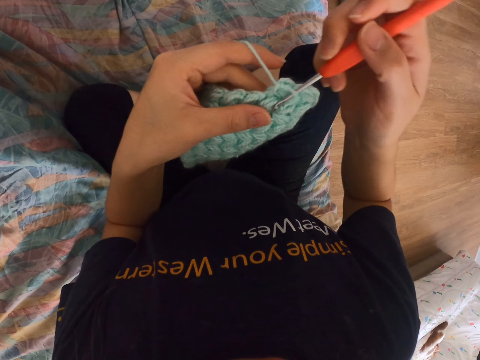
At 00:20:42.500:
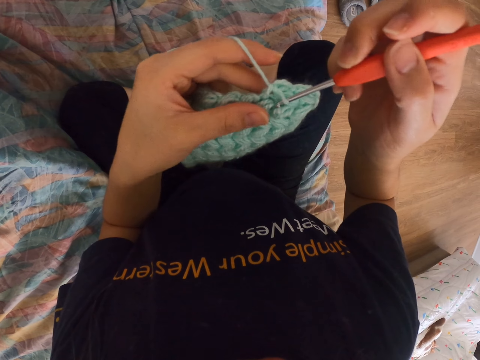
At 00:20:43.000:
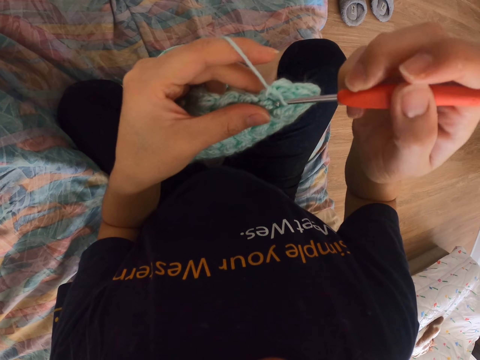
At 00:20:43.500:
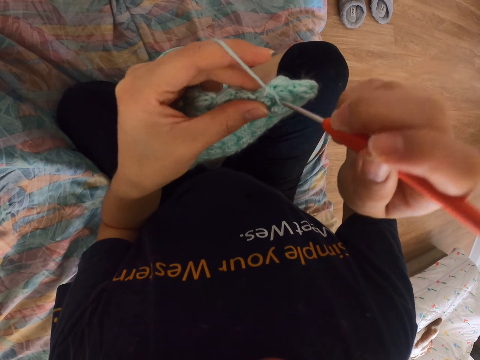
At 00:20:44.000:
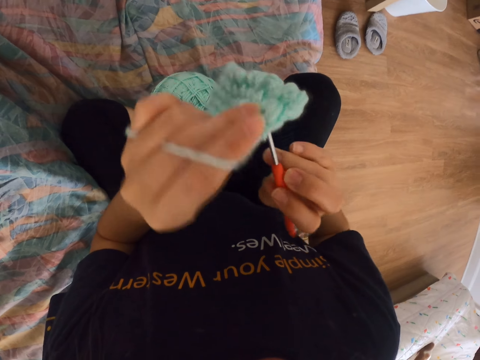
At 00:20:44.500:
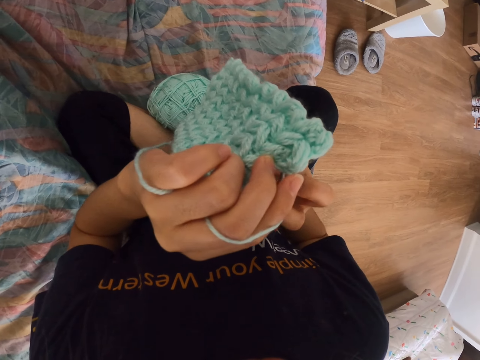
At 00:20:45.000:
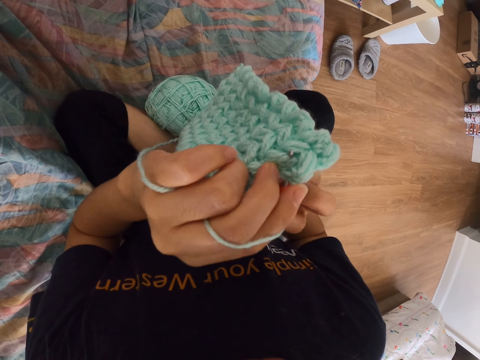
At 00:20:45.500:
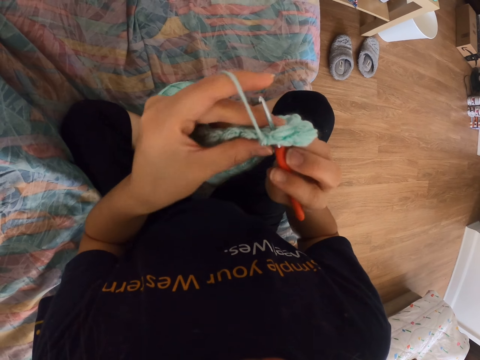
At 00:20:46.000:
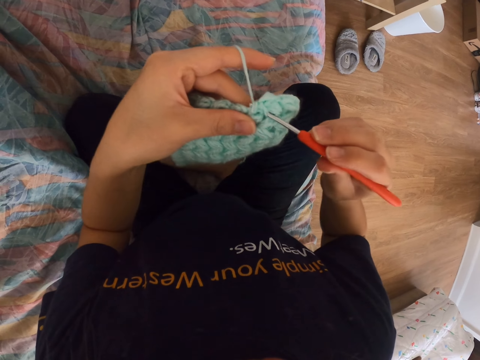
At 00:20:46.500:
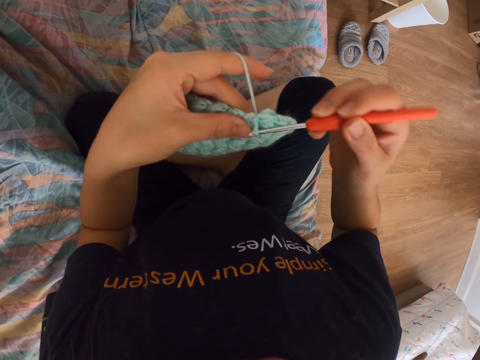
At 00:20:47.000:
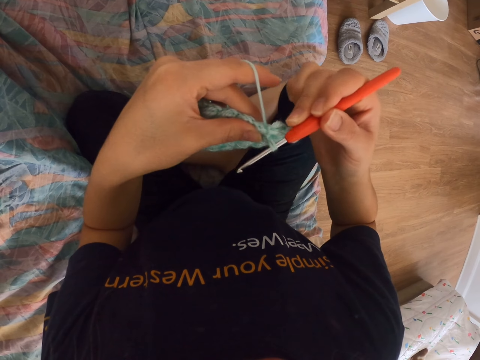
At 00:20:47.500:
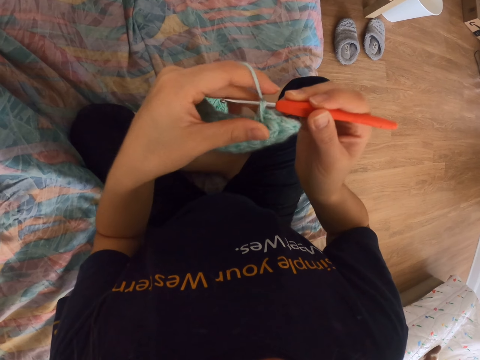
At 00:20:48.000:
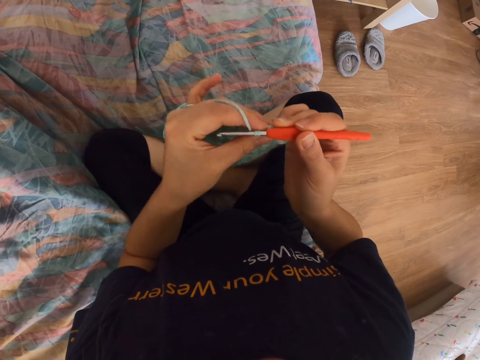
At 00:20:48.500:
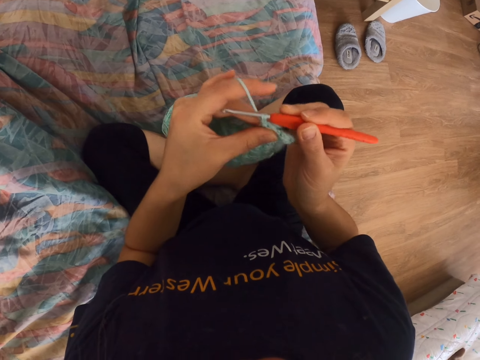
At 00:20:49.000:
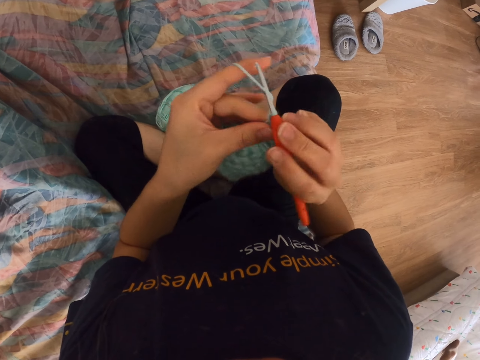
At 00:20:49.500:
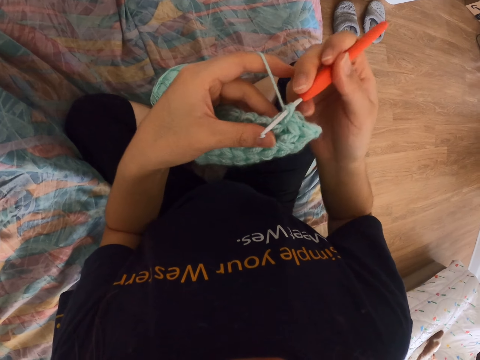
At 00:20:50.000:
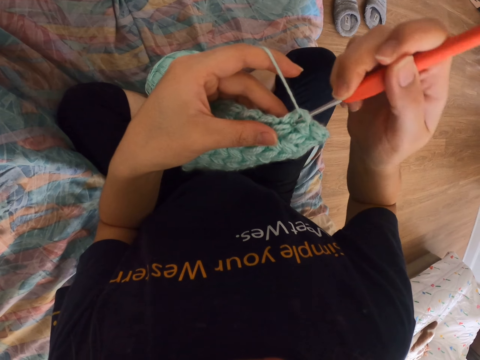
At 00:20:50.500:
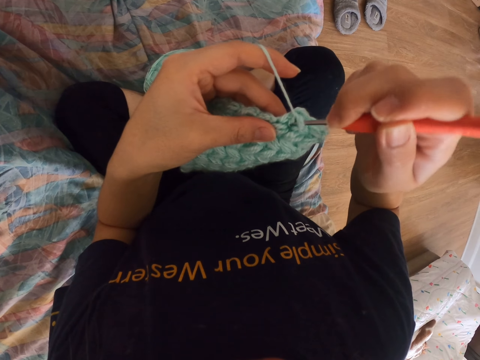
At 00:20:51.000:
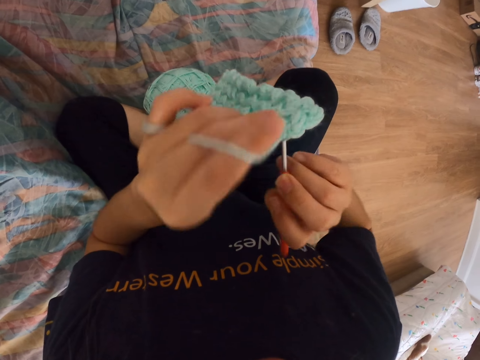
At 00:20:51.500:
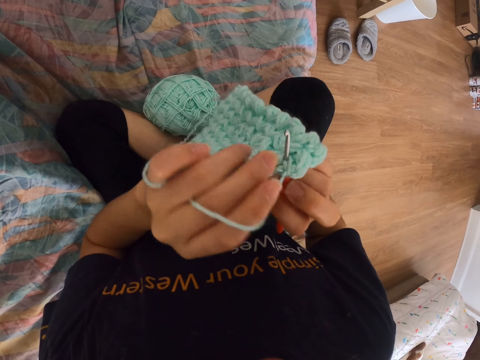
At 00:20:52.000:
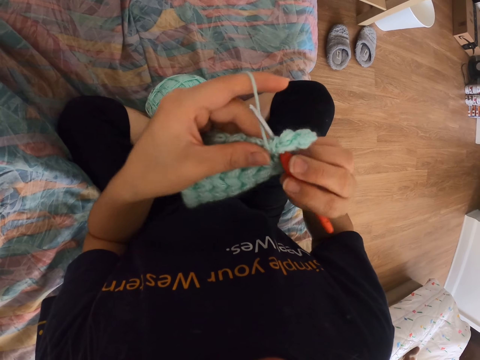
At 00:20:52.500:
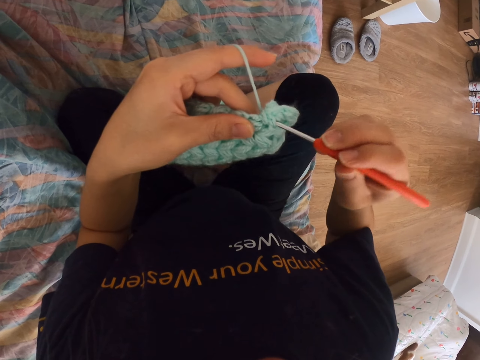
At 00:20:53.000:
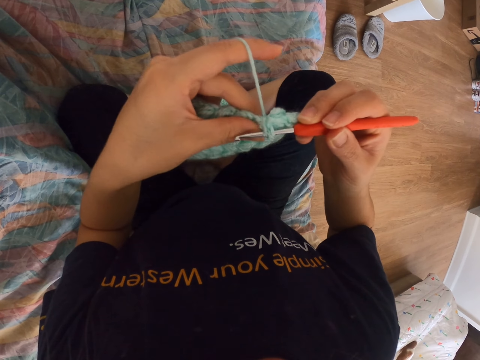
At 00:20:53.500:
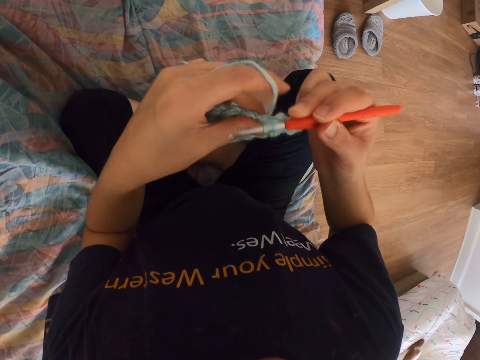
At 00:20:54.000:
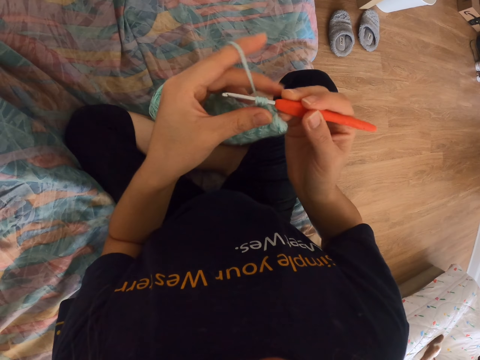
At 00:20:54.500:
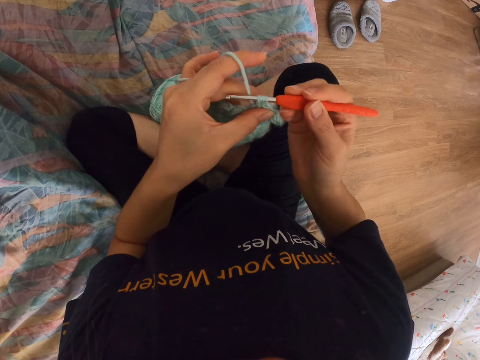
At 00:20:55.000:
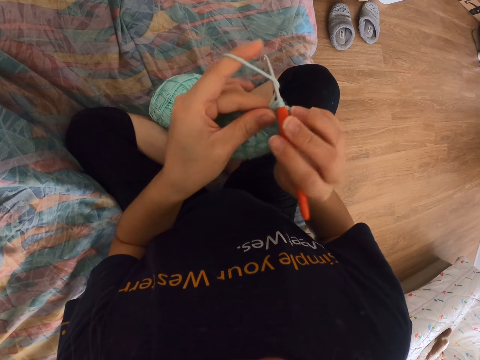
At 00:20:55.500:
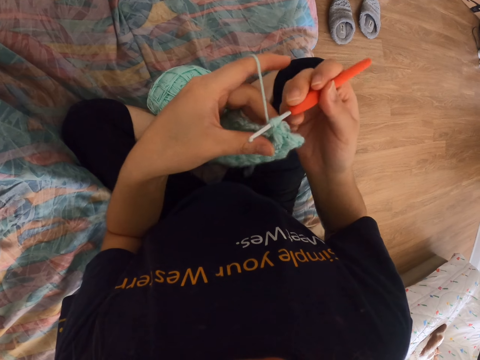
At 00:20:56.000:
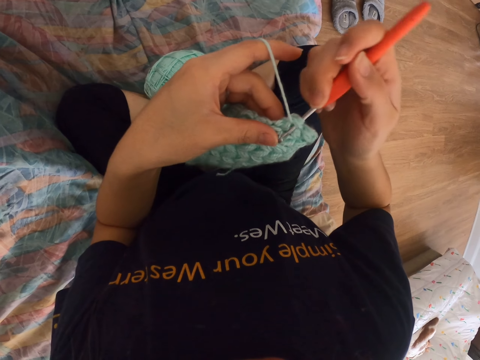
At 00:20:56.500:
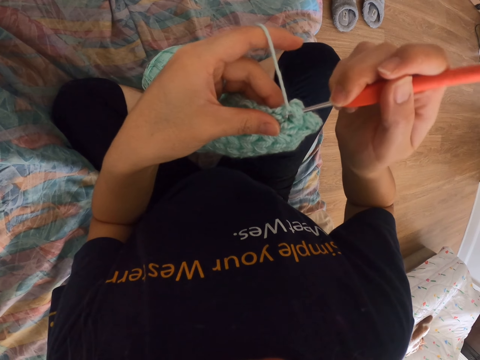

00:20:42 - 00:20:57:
The camera wearer turns the woolen cloth. They knit. They take thread on the needle. They pull the thread. They press the woolen cloth. They take thread on the needle and knit. They turn the woolen cloth. They take thread on the needle and knit. They press the thread. They take thread on the needle.

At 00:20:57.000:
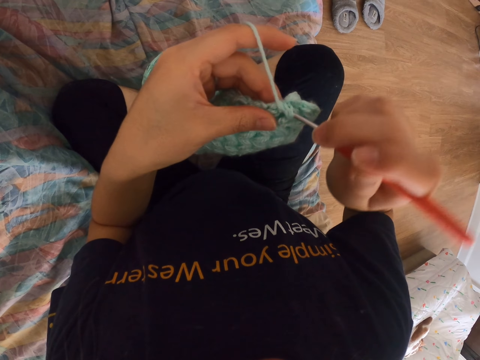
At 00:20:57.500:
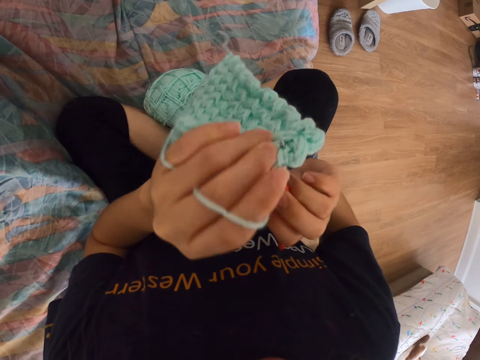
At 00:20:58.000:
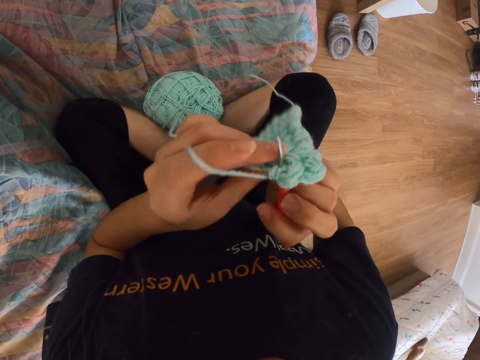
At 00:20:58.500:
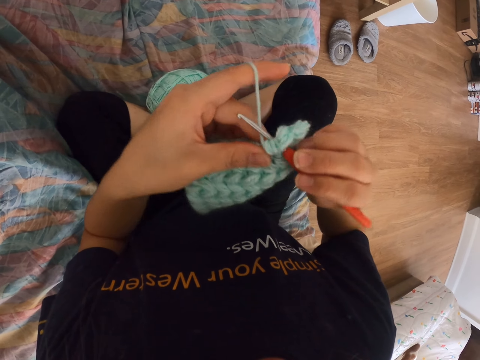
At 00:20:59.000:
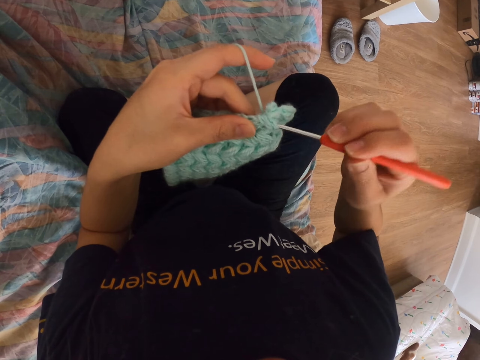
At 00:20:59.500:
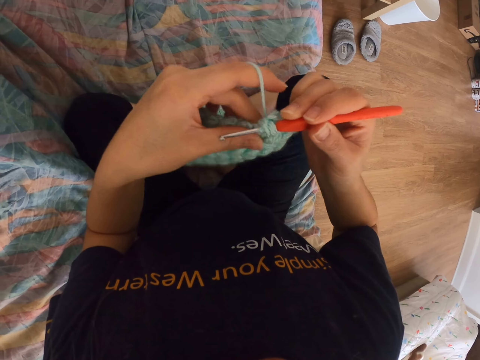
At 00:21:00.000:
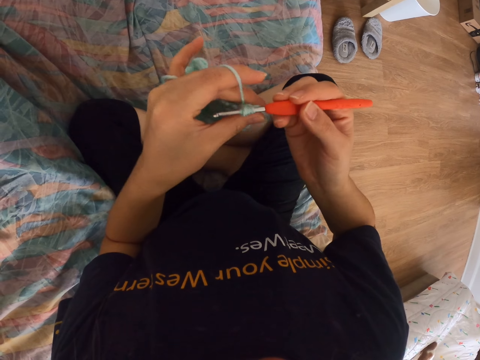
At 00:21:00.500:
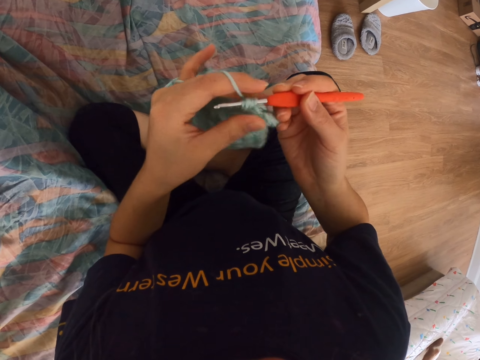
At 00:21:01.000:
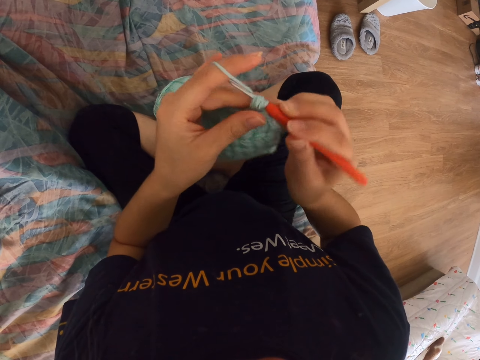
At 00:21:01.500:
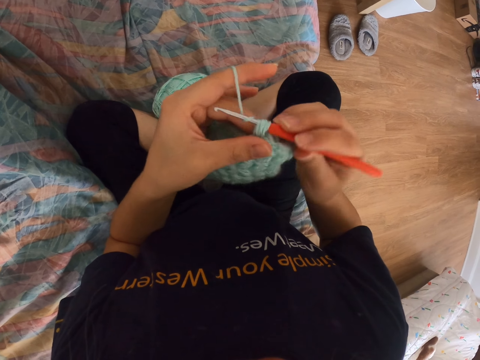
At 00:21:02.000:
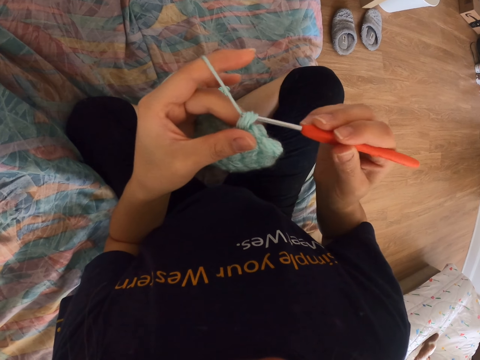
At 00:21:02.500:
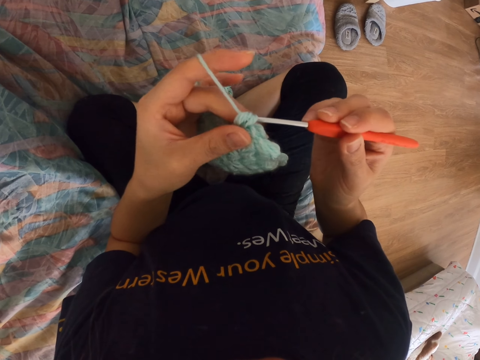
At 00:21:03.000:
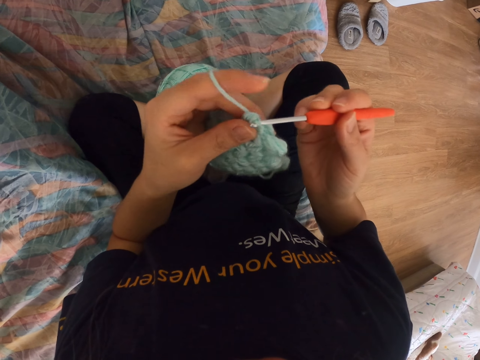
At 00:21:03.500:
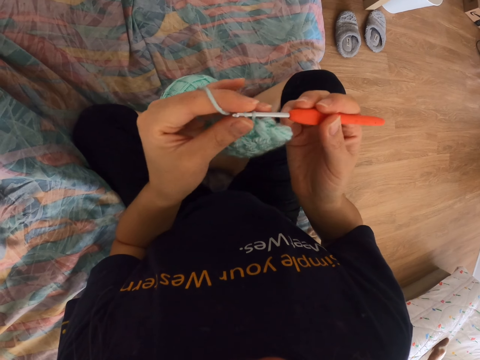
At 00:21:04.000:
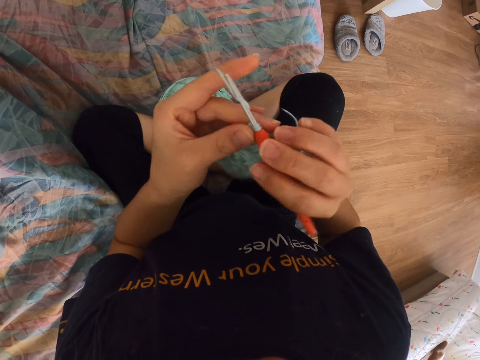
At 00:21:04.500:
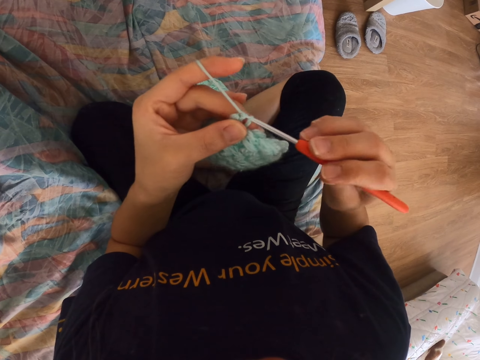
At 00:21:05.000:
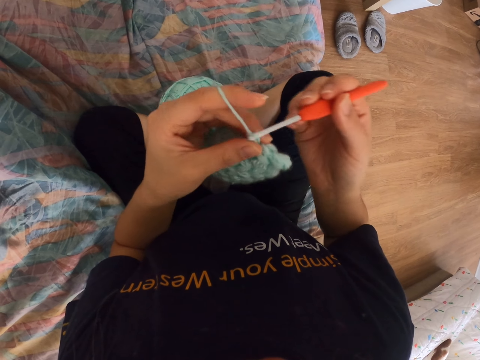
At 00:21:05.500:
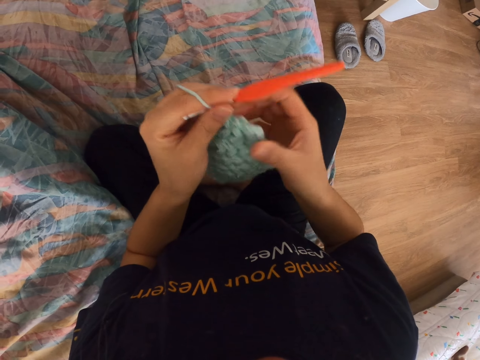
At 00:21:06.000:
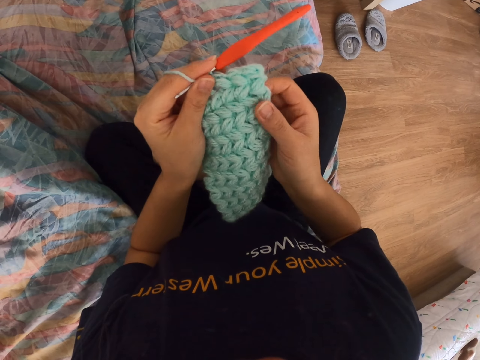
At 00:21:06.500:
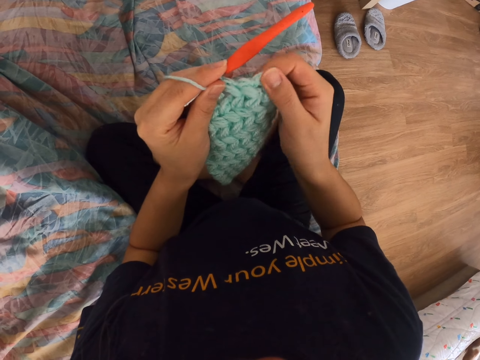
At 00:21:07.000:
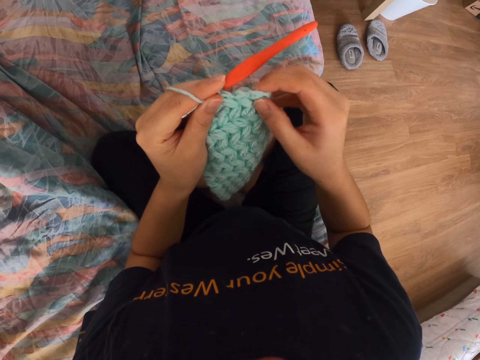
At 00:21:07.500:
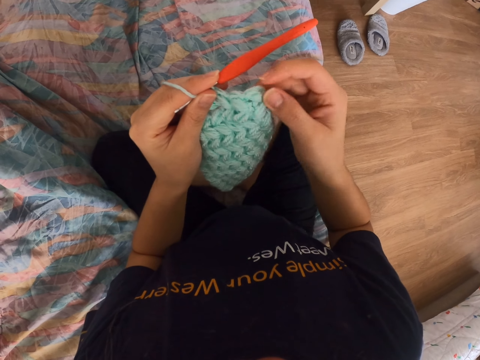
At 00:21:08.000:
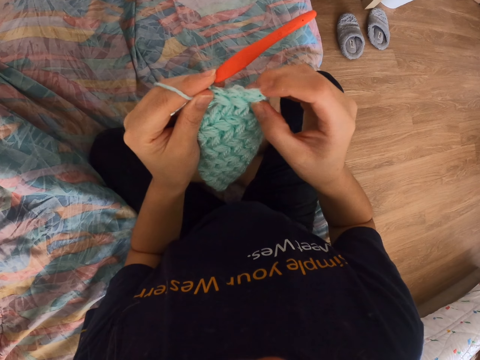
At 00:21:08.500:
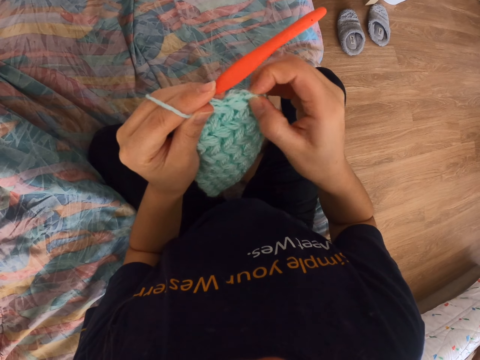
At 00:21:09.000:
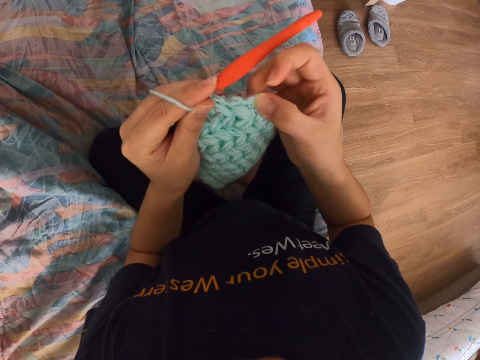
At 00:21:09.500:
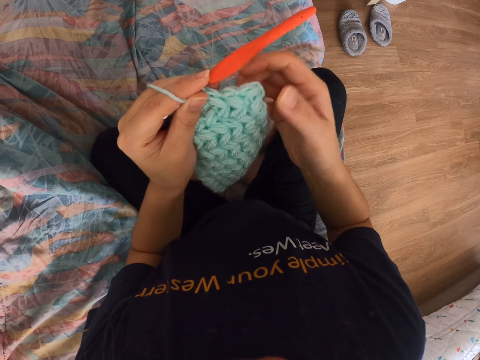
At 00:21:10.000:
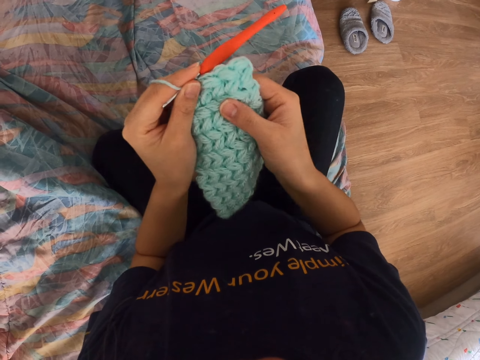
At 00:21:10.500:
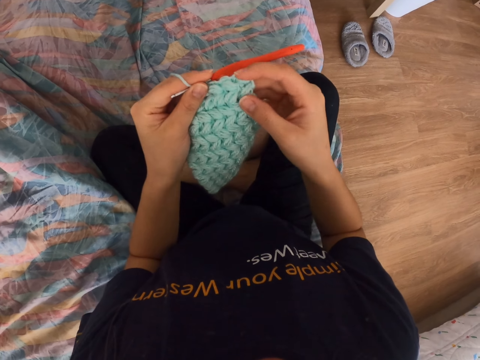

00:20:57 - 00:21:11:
The camera wearer knits. They turn the woolen cloth. They take thread on the needle and knit. They take thread on the needle and knit. They take thread on the needle and knit. They put the needle in the other hand. They touch the woolen cloth.
